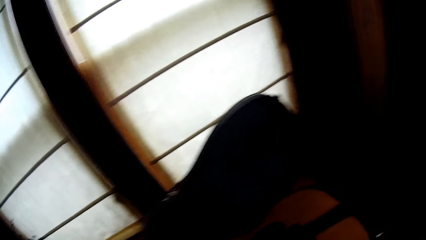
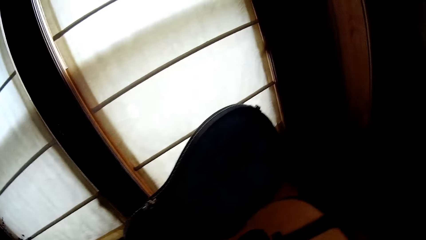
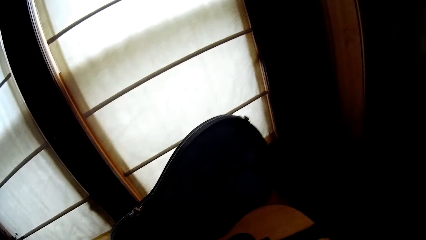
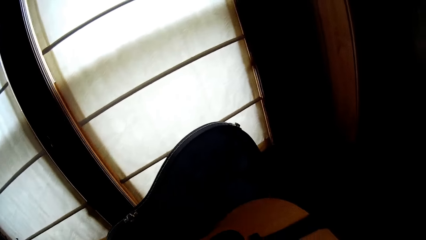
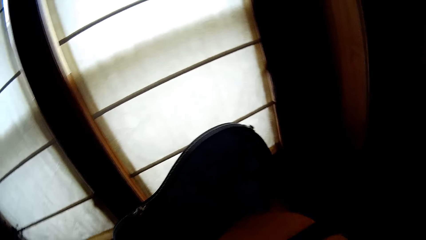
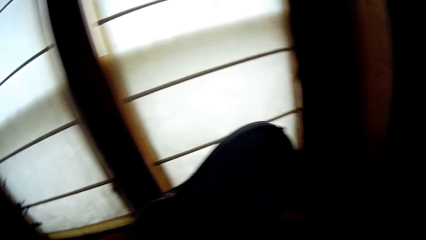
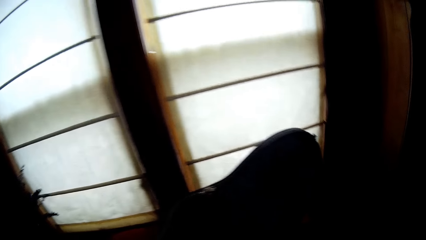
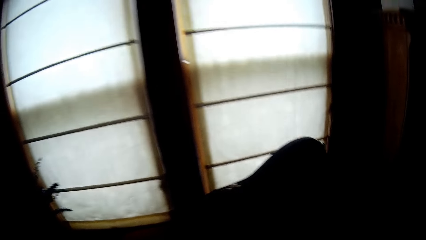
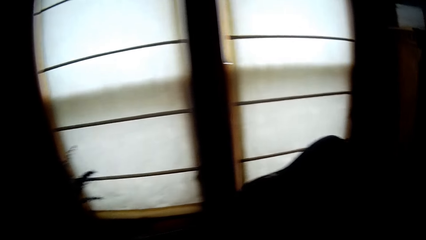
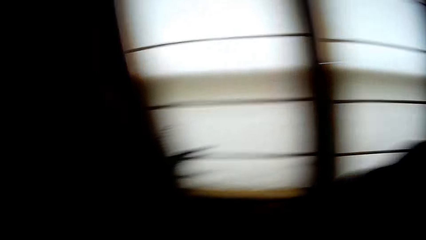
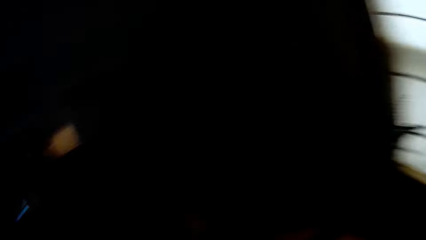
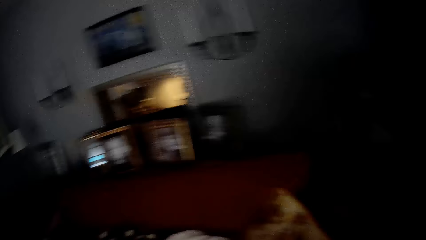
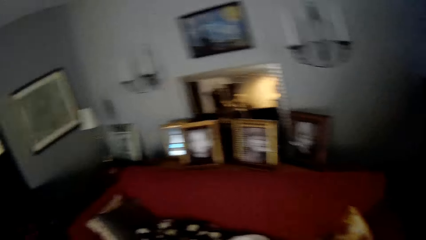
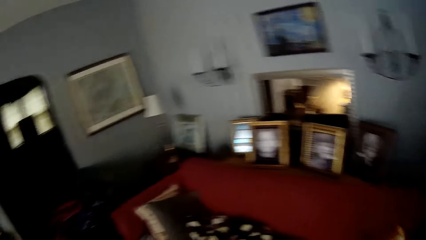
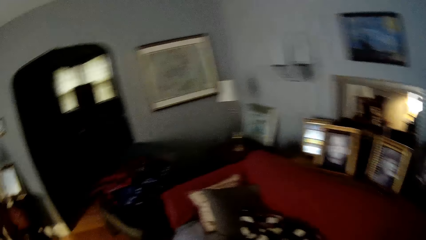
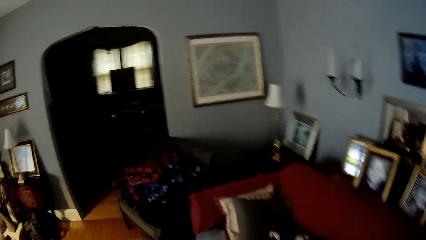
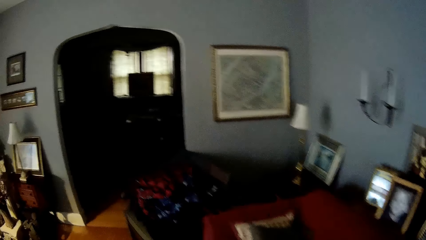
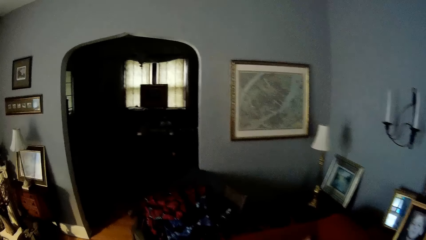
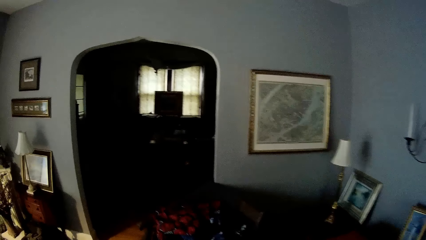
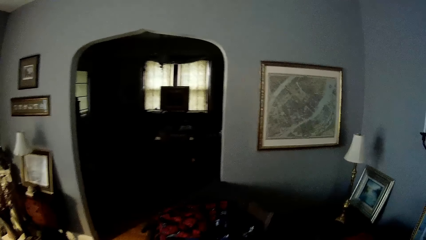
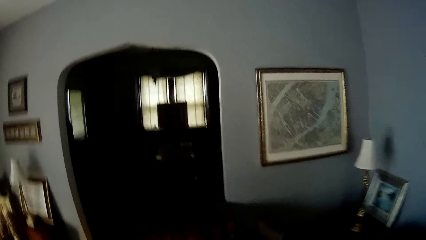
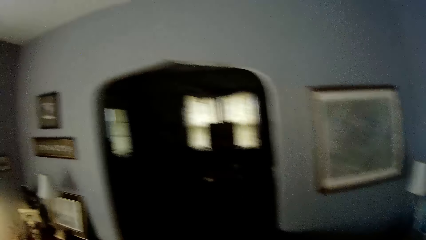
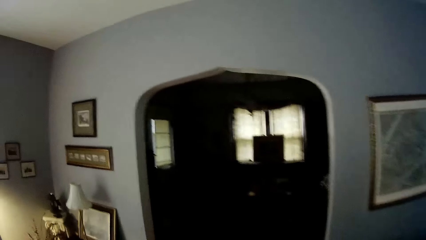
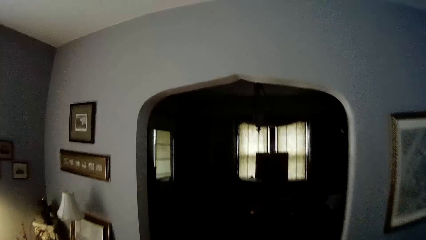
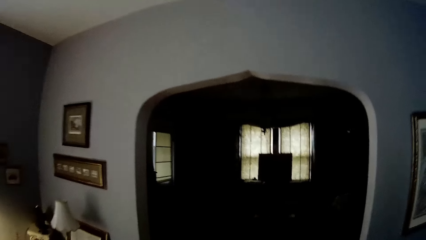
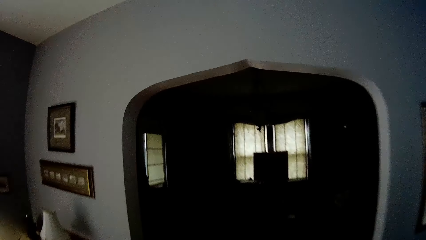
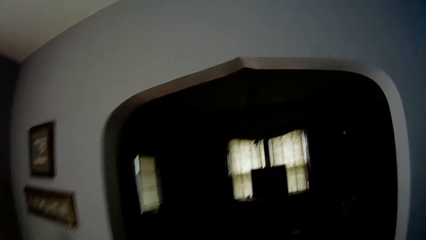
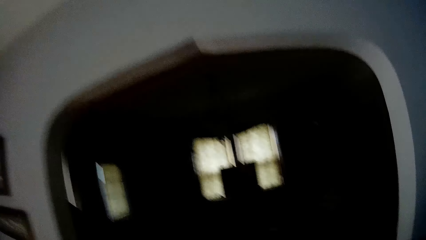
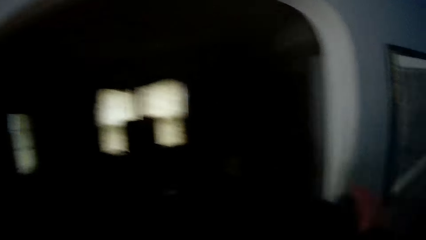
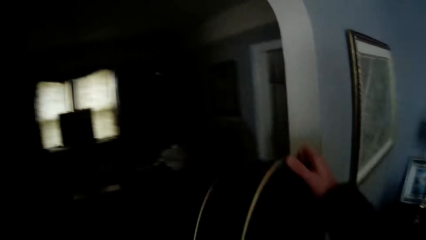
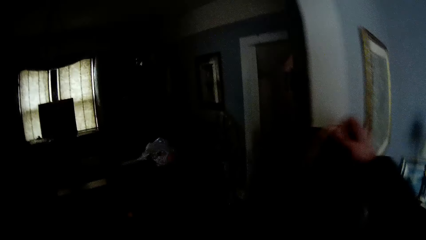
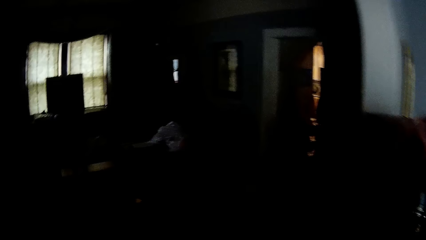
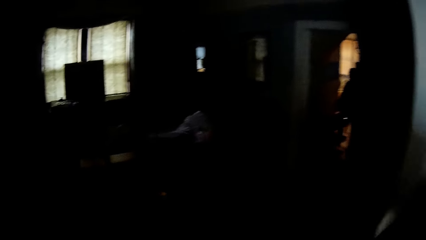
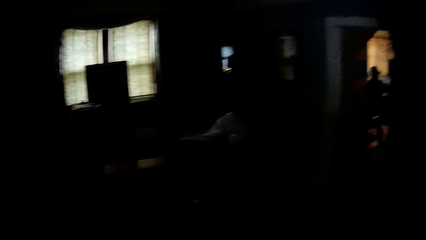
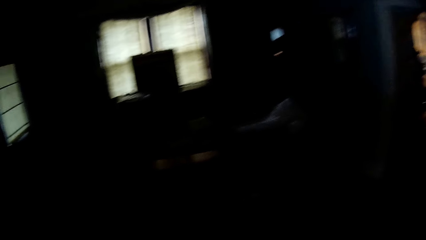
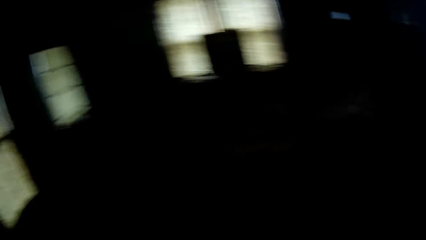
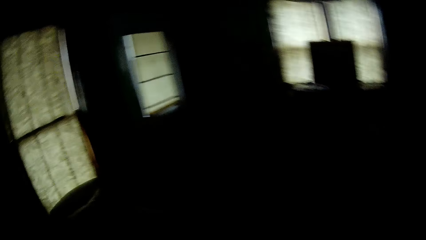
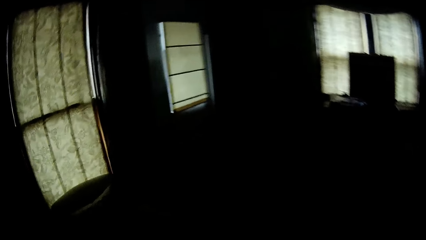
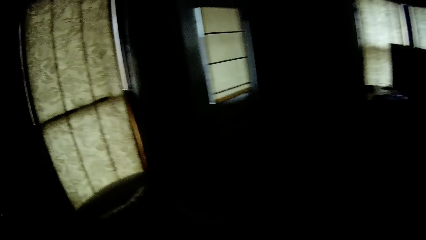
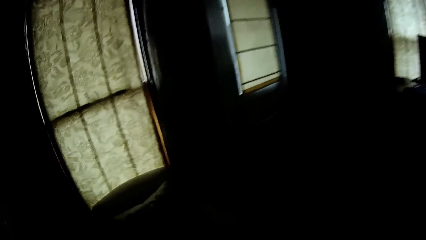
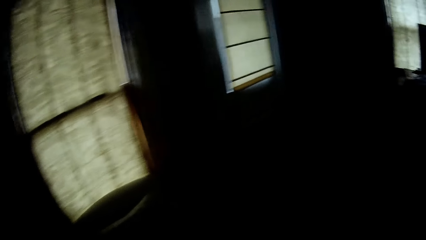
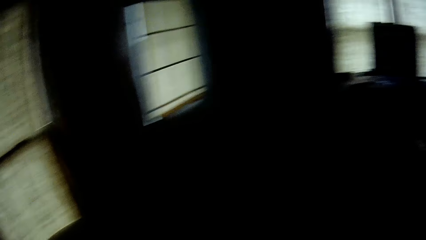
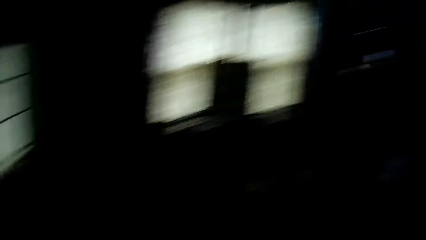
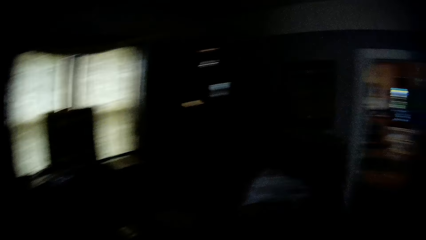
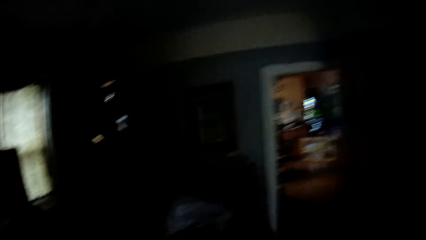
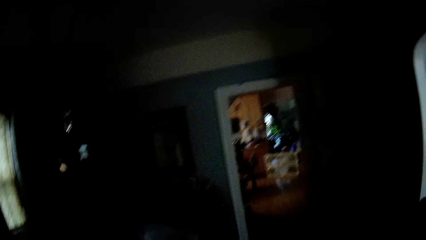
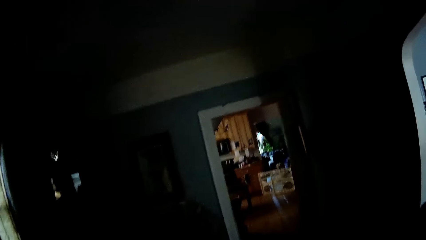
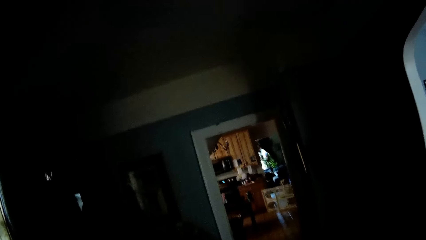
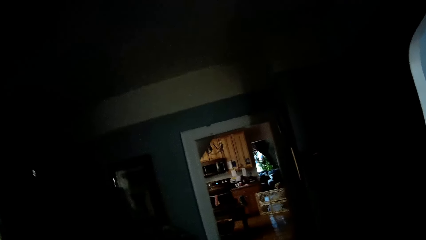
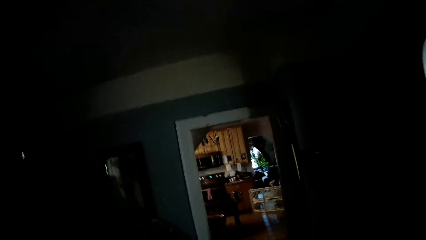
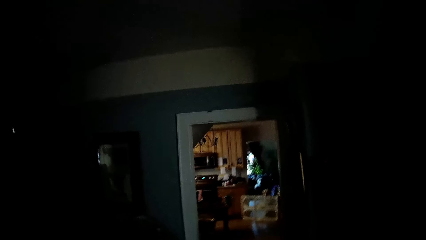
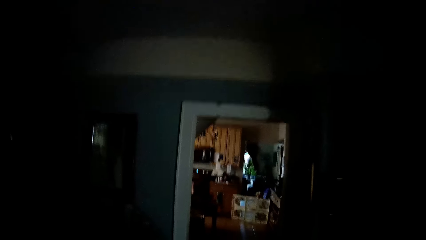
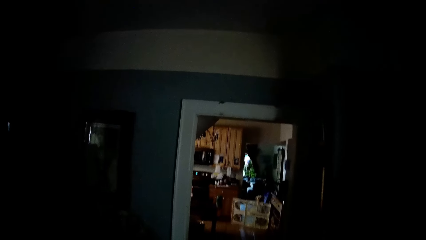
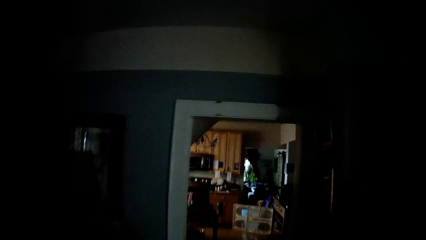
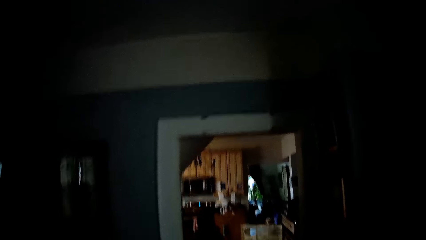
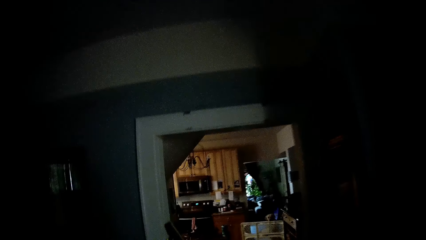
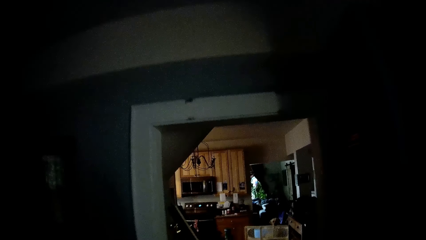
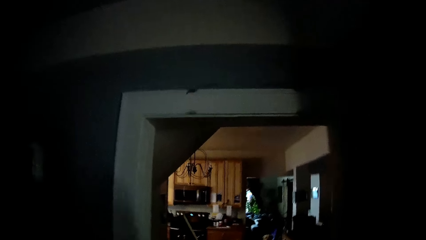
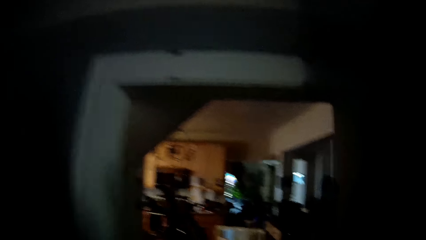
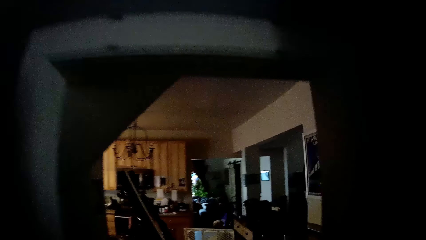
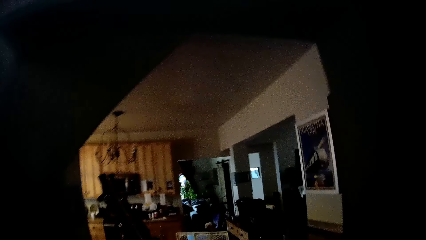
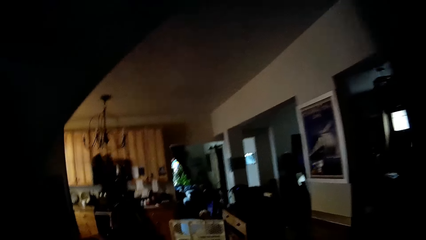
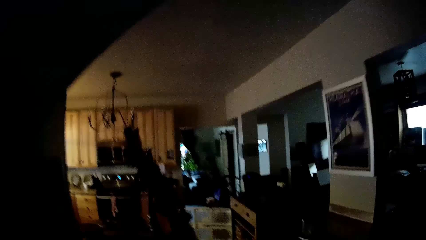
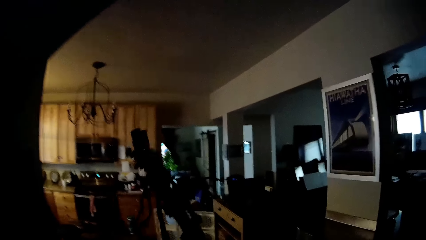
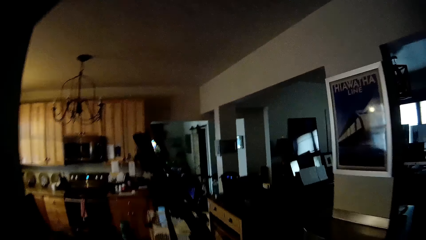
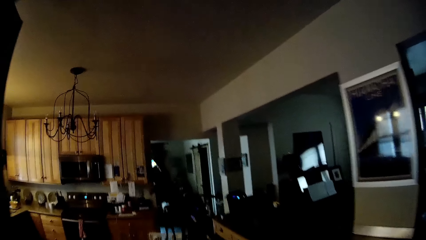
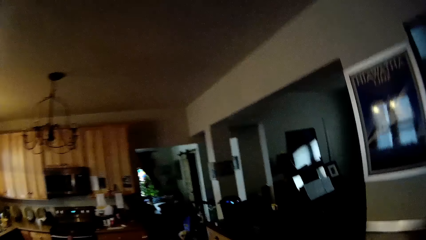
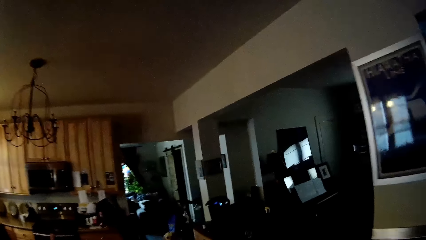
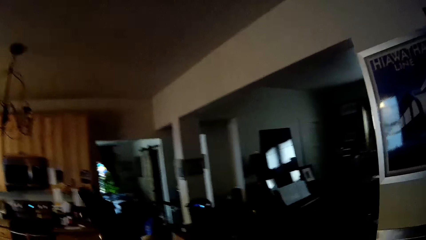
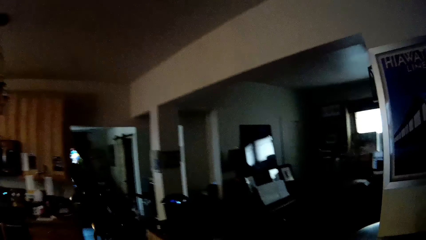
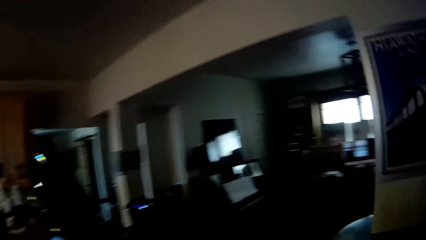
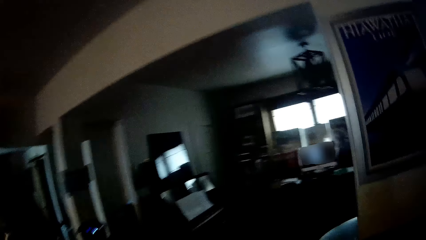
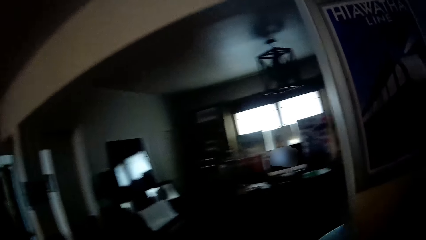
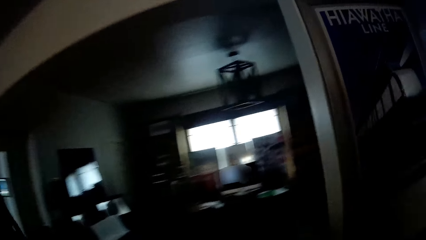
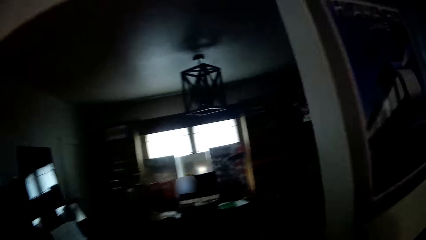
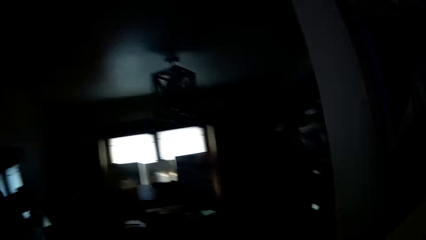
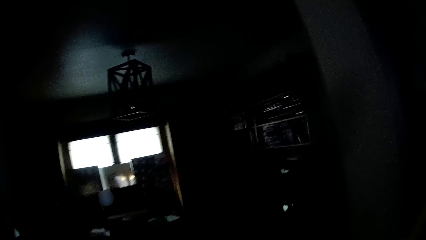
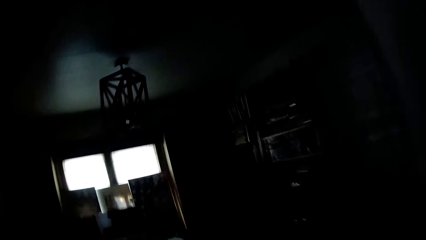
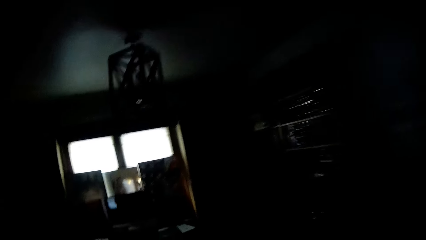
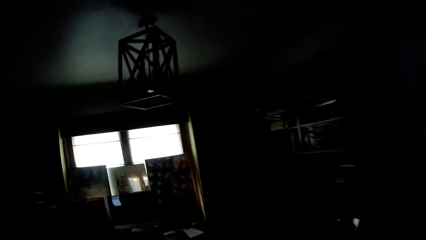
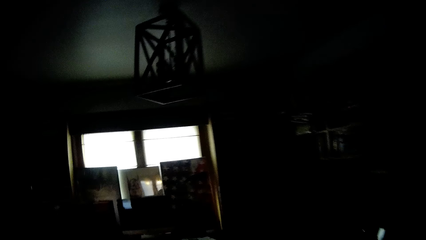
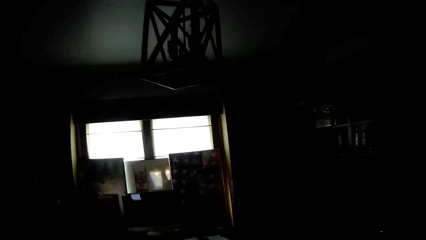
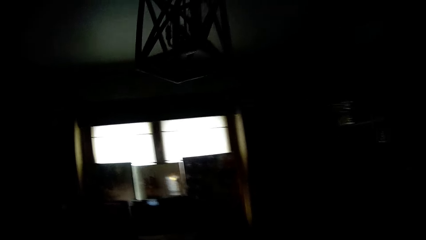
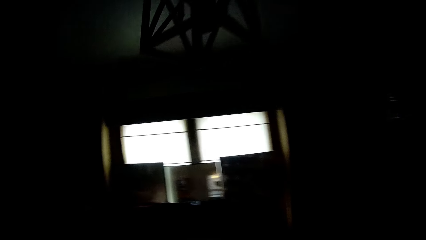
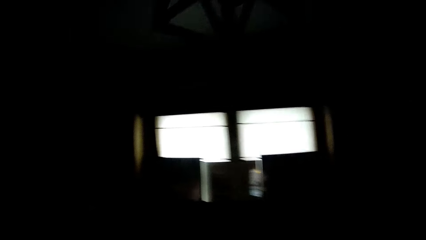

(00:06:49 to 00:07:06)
The camera wearer turns around. They look around the house. They walk forward around the house.
